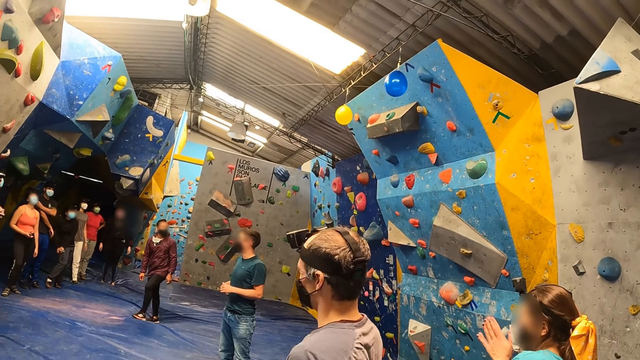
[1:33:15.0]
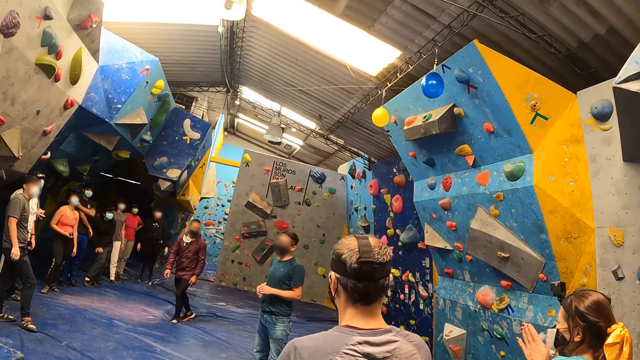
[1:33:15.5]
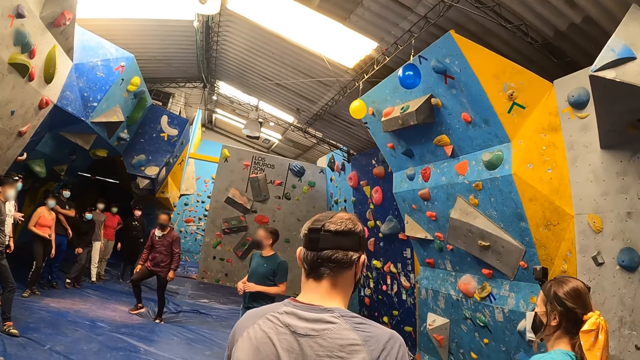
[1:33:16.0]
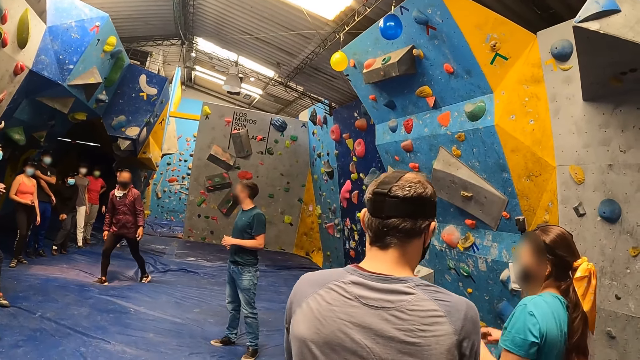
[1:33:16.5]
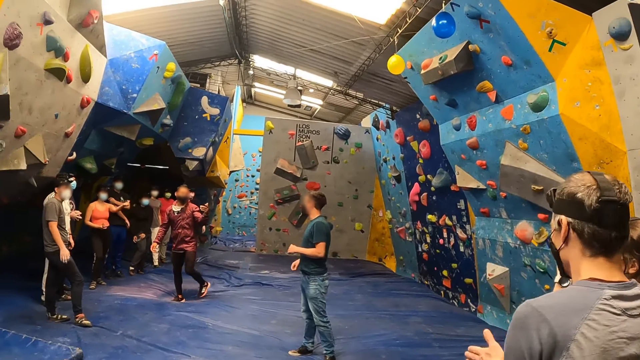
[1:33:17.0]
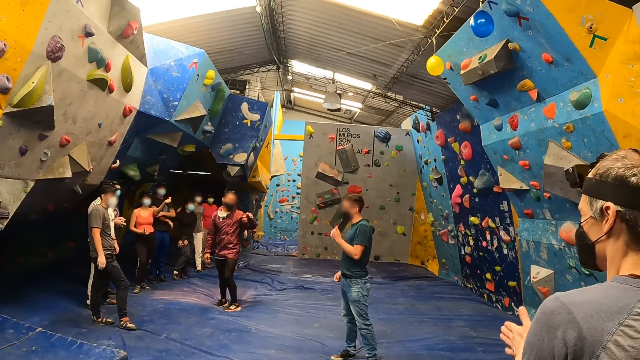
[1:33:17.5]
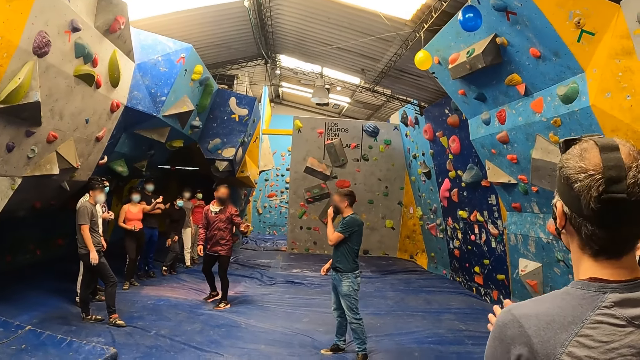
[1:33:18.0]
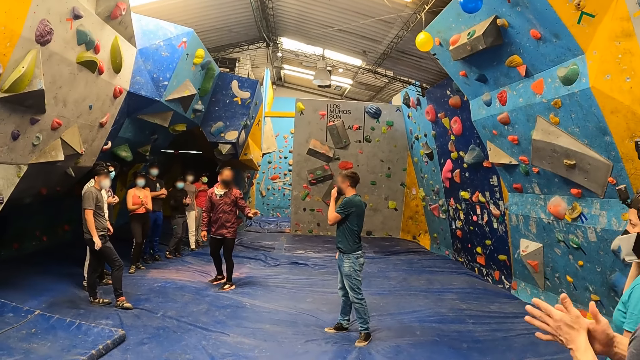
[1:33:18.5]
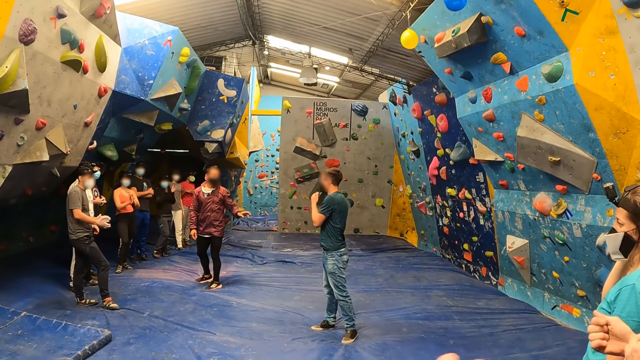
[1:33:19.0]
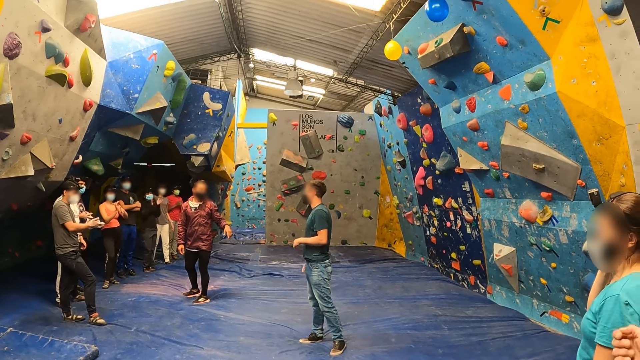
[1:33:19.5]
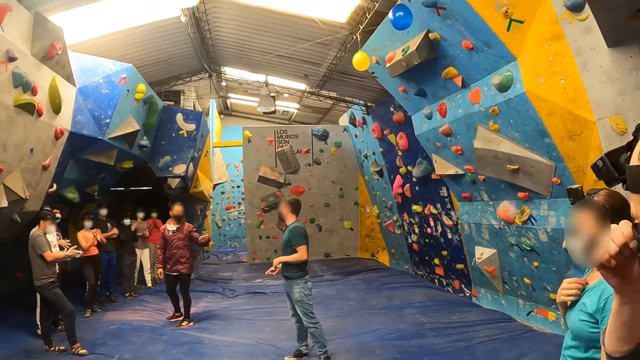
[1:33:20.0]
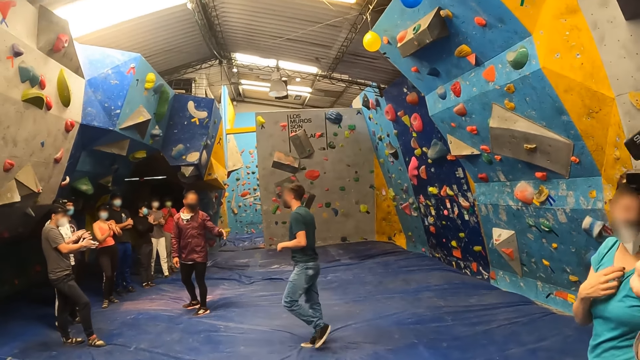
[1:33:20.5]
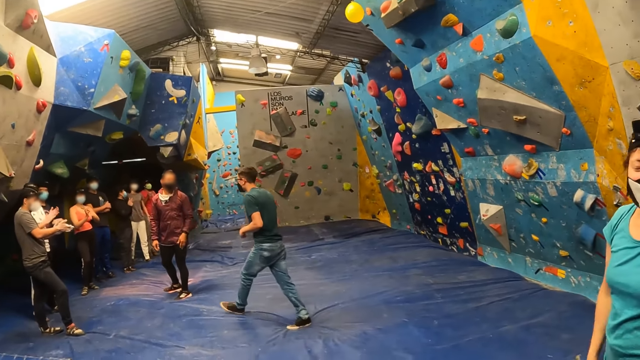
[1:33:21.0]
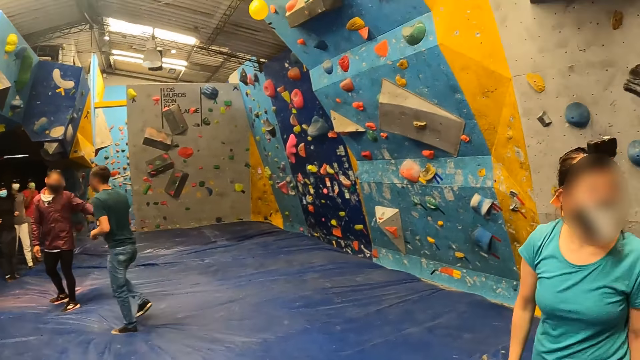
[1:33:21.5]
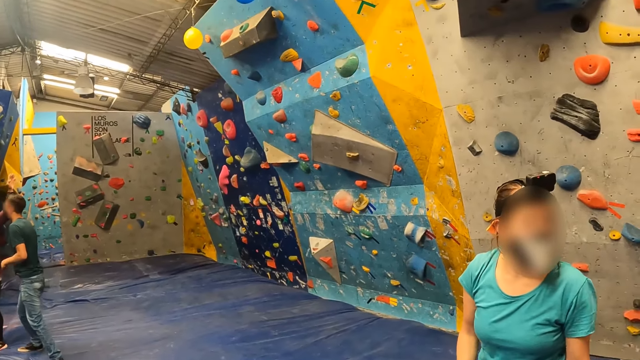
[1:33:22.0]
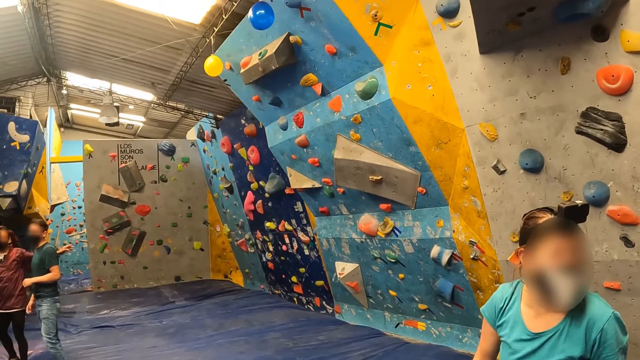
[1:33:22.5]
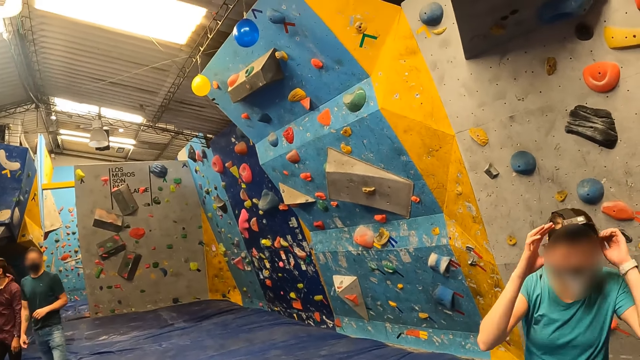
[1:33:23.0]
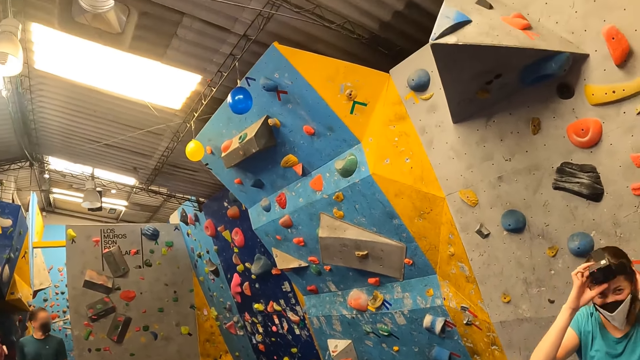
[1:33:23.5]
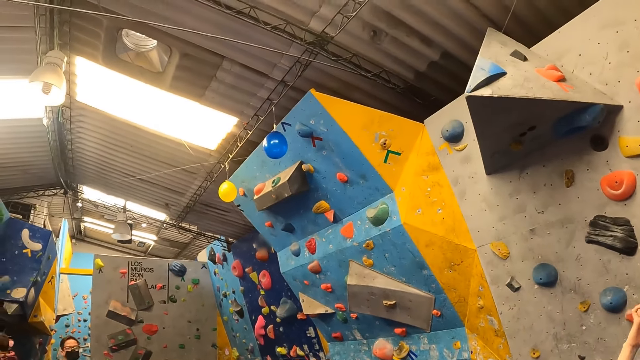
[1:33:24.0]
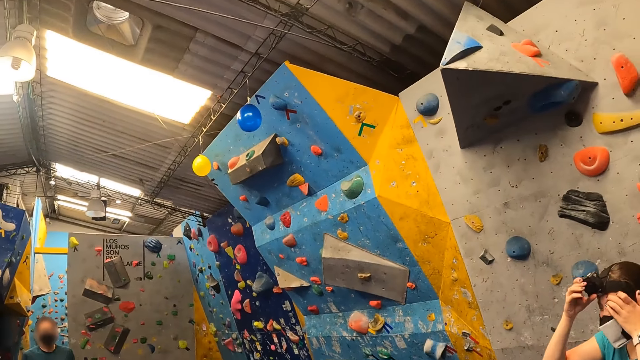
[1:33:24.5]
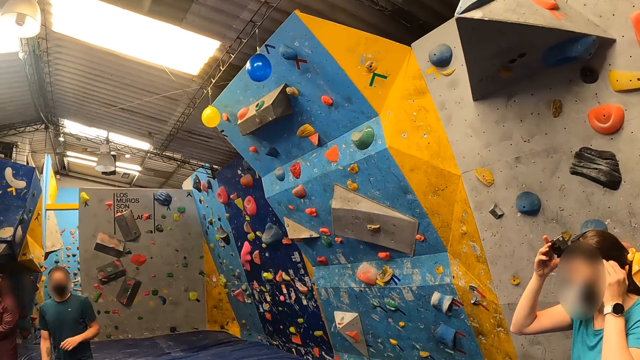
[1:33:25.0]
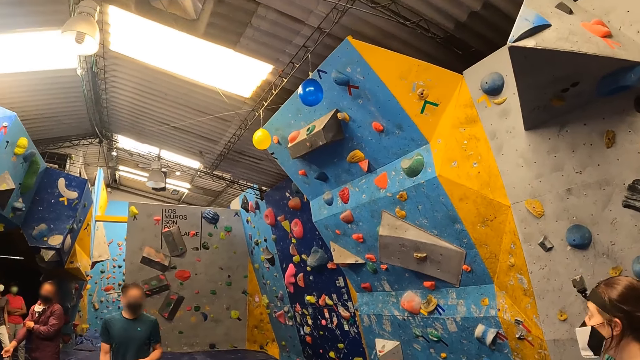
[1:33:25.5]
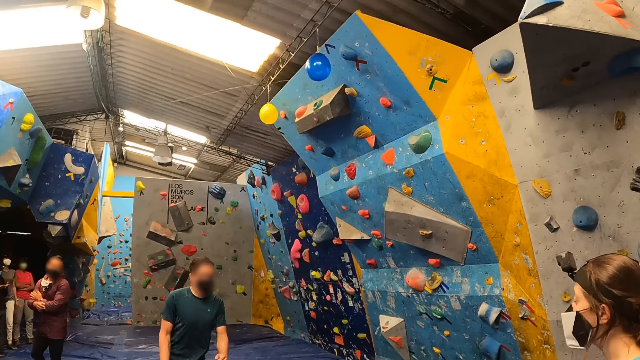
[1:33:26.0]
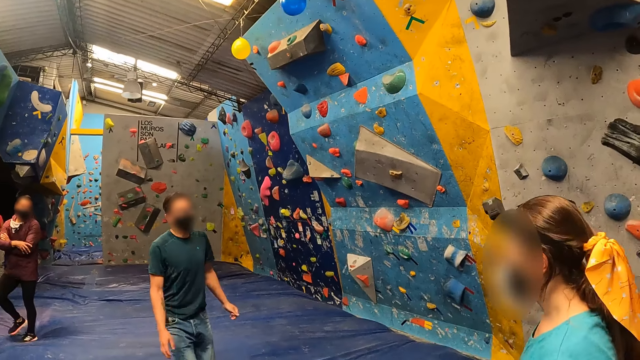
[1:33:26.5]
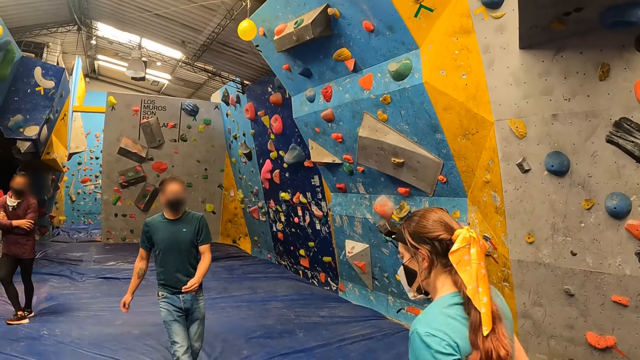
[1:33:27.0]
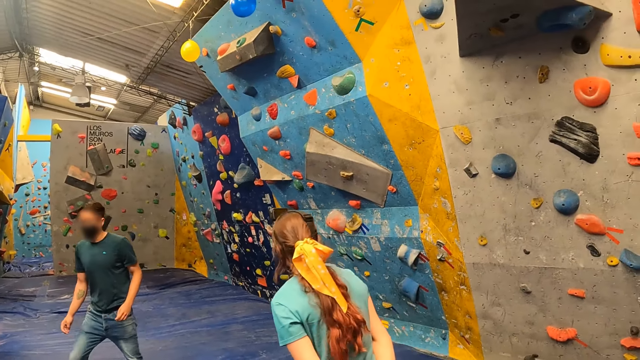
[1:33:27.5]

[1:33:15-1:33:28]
The man claps both hands. The woman talks to a person. The woman touches her hair with both hands and adjusts the head light. The woman touches the camera on her head with her right hand.

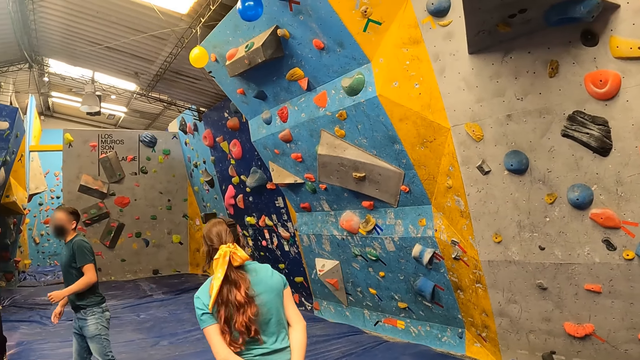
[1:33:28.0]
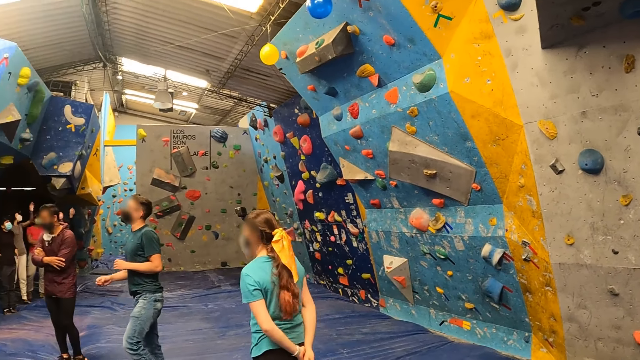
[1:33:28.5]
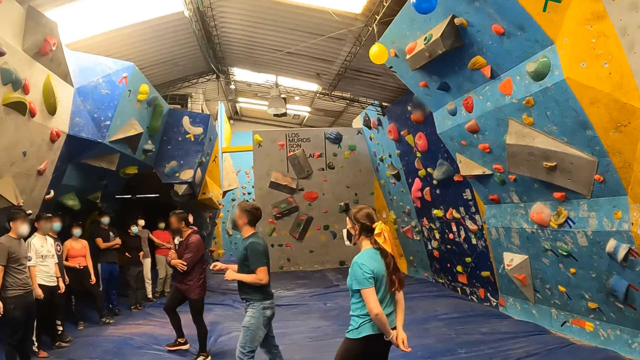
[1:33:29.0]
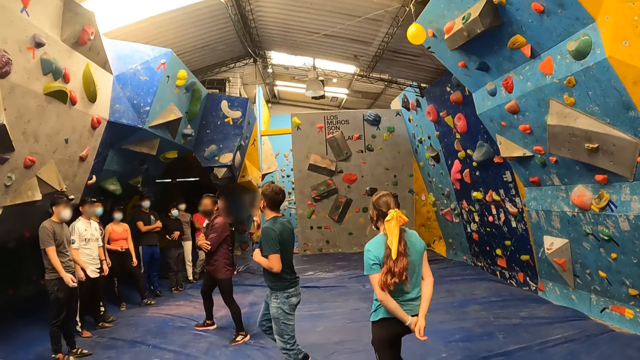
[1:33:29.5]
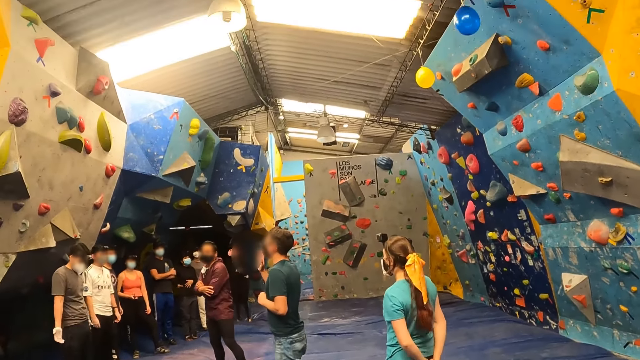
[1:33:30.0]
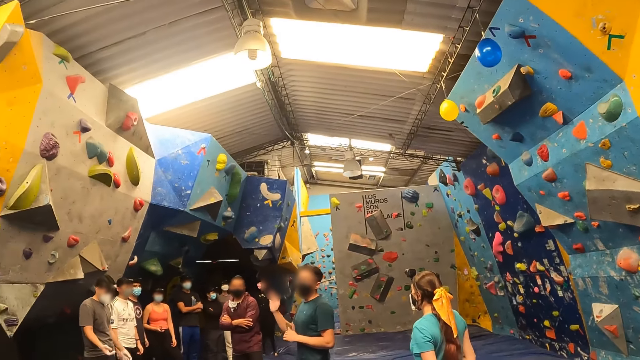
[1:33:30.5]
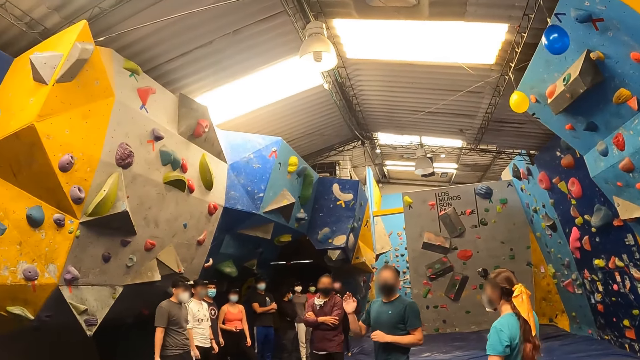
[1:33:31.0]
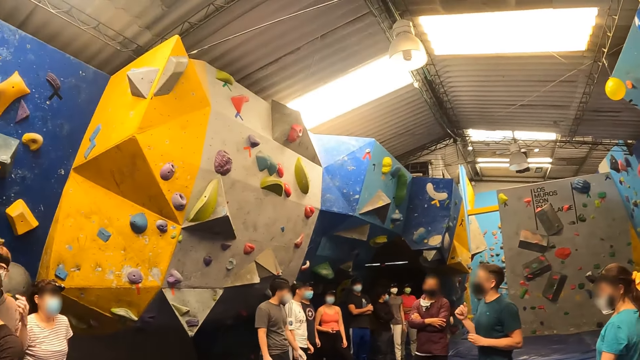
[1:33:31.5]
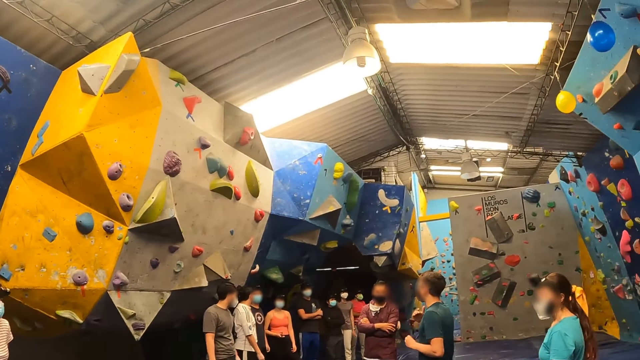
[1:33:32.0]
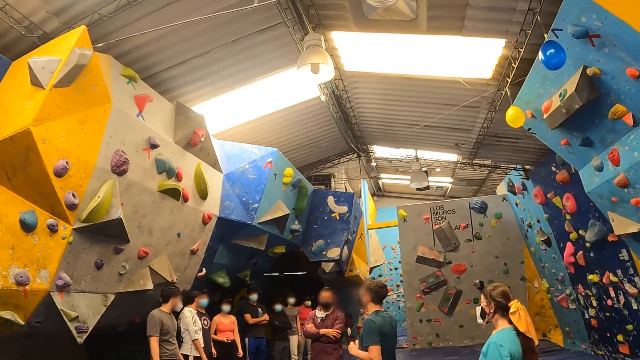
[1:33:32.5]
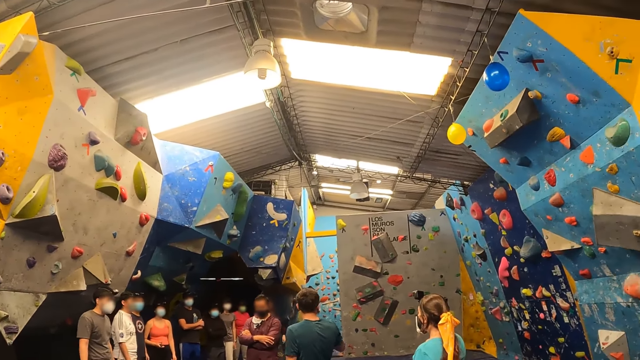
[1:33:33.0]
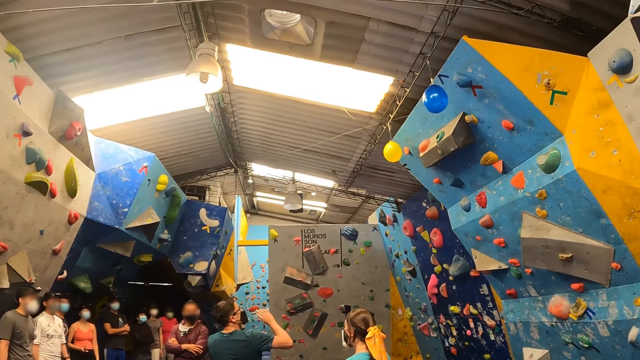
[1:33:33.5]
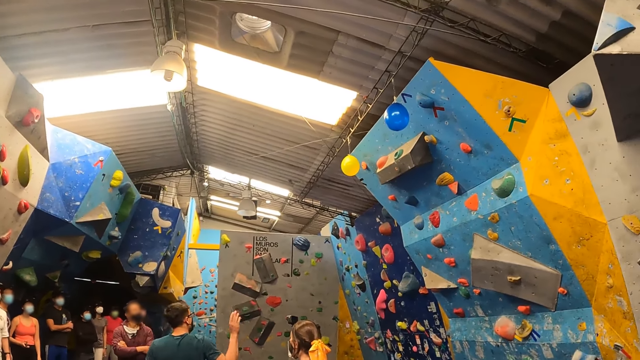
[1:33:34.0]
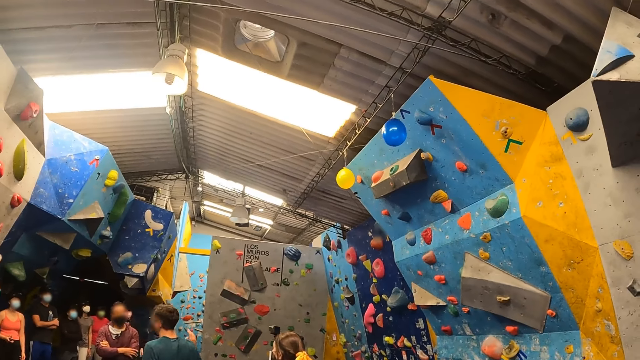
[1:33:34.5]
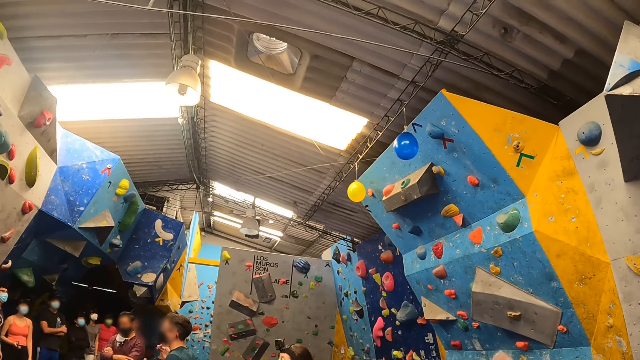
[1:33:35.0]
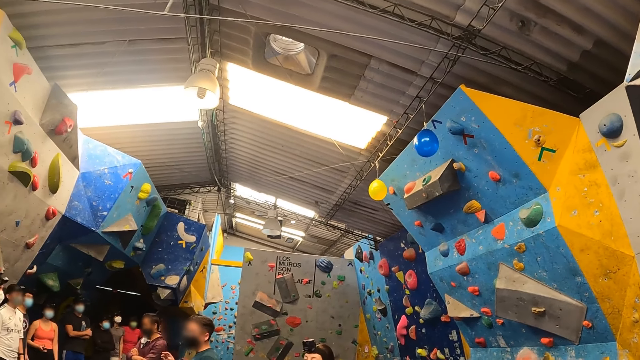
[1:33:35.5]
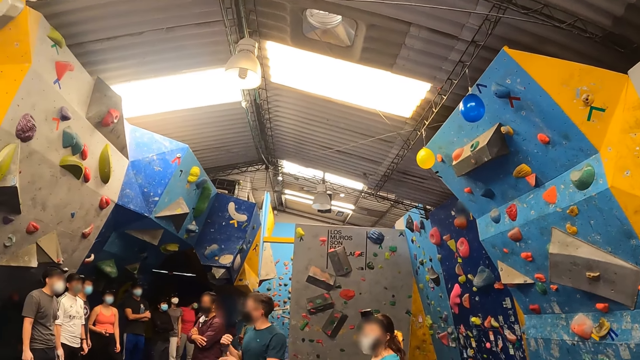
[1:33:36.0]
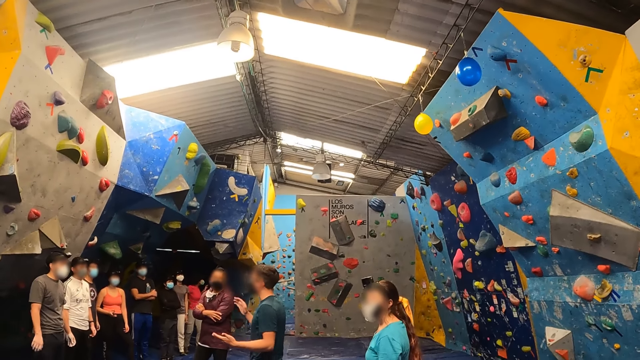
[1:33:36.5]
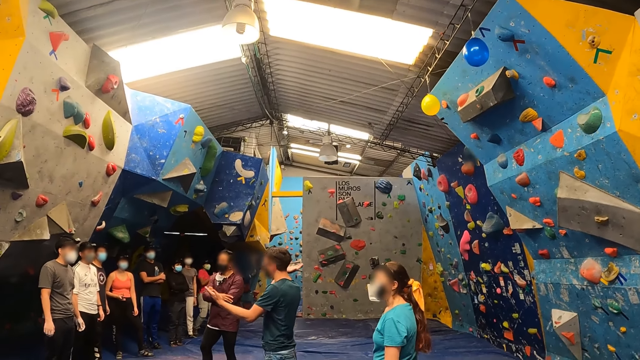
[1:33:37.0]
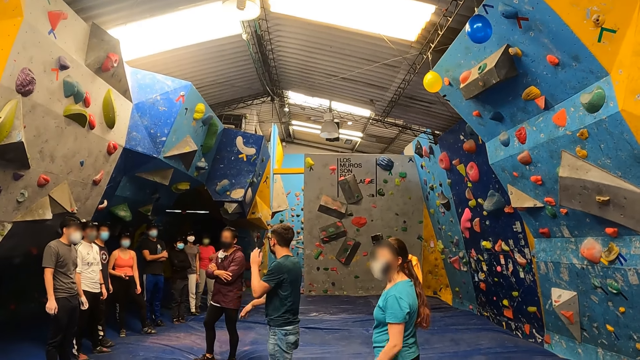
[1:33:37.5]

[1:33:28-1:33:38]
The instructor interacts with the camera wearer and the group of people. The instructor claps both hands.
